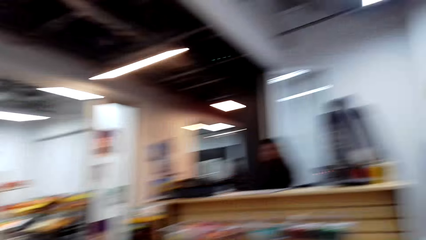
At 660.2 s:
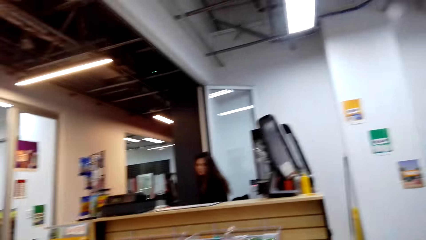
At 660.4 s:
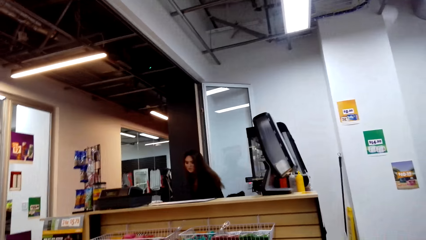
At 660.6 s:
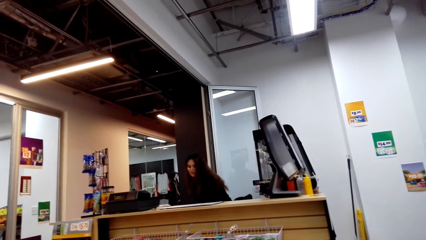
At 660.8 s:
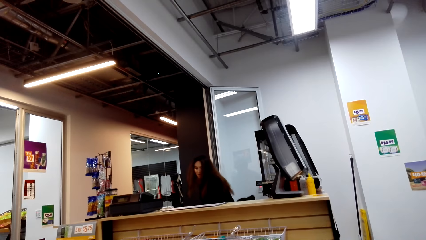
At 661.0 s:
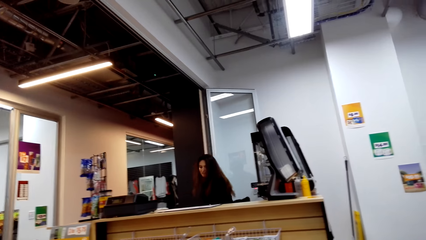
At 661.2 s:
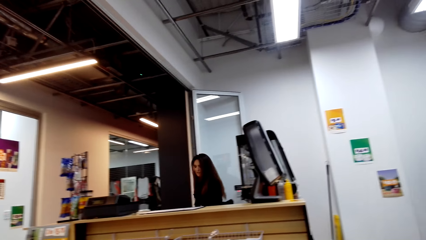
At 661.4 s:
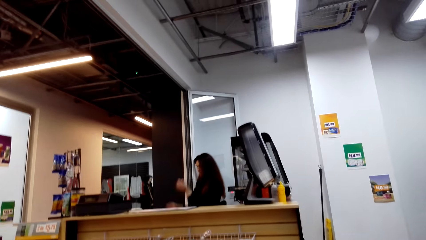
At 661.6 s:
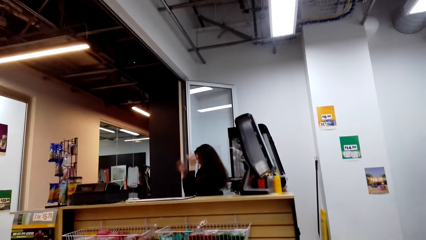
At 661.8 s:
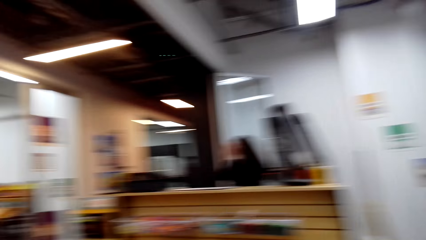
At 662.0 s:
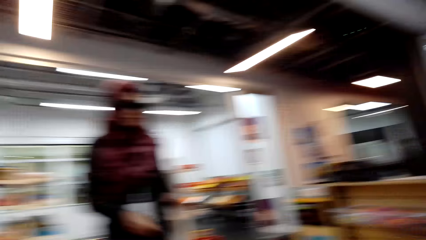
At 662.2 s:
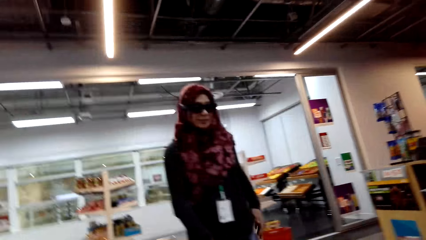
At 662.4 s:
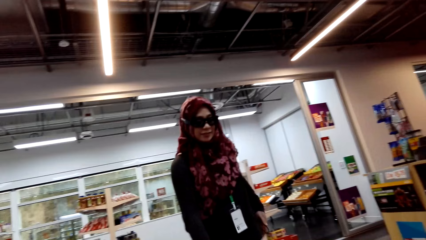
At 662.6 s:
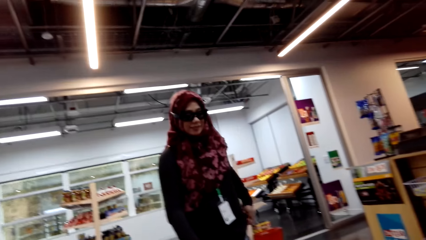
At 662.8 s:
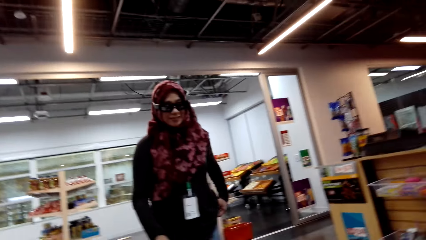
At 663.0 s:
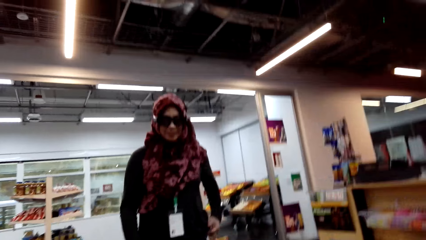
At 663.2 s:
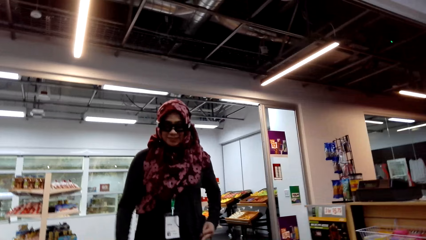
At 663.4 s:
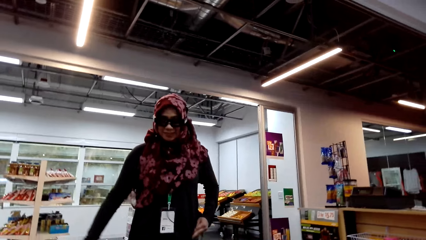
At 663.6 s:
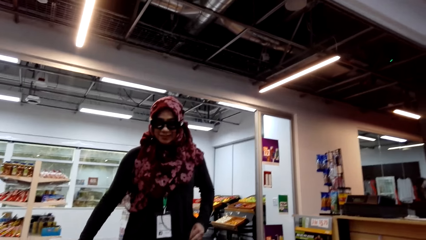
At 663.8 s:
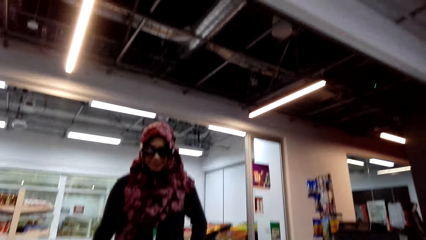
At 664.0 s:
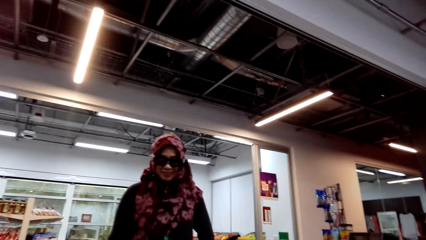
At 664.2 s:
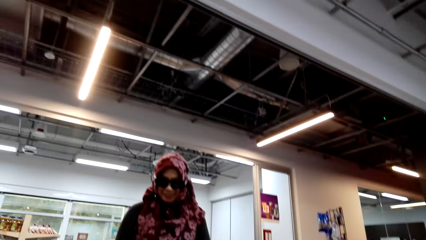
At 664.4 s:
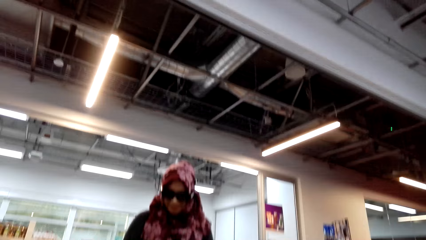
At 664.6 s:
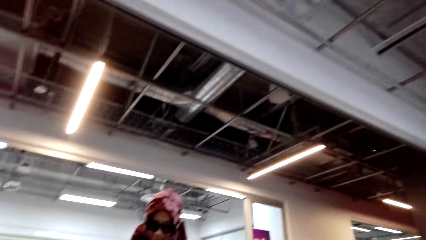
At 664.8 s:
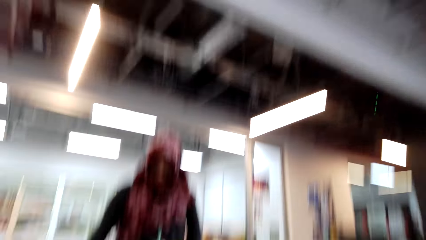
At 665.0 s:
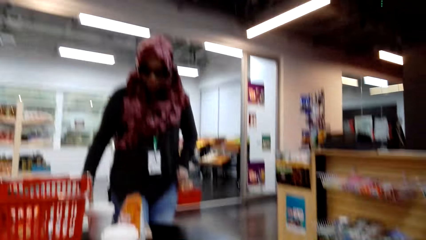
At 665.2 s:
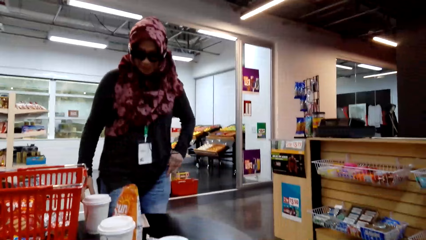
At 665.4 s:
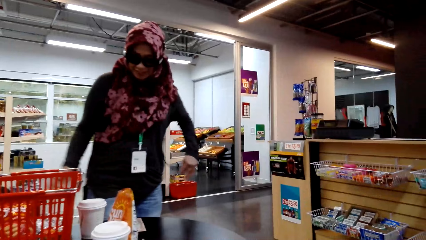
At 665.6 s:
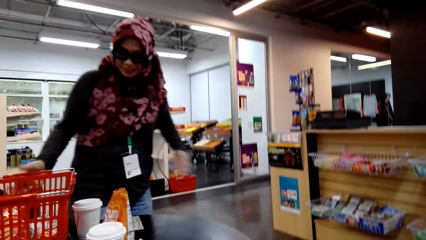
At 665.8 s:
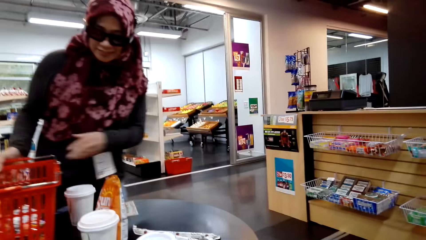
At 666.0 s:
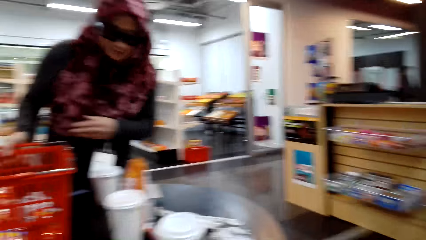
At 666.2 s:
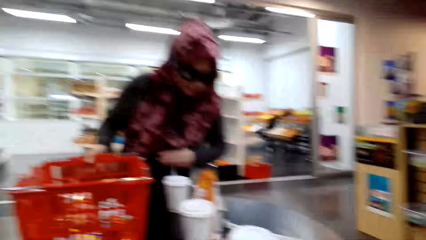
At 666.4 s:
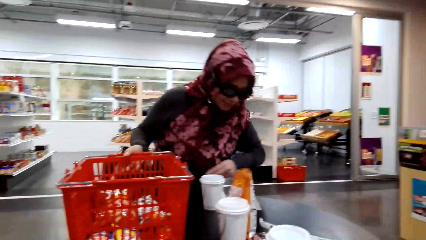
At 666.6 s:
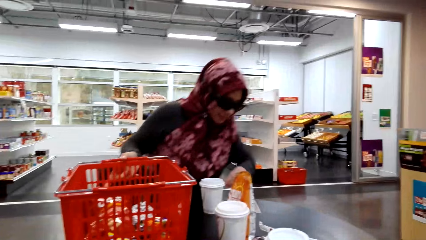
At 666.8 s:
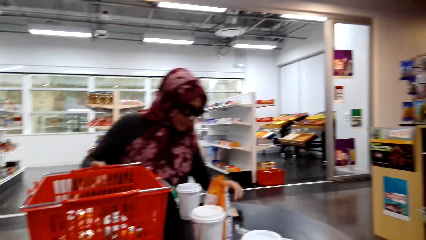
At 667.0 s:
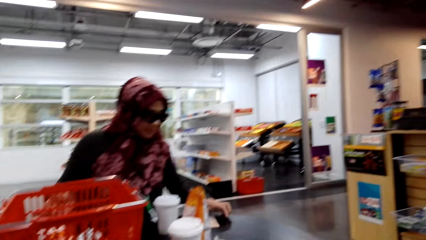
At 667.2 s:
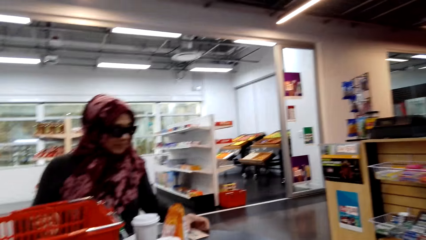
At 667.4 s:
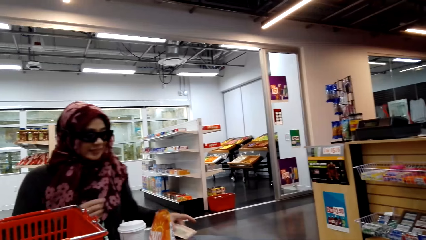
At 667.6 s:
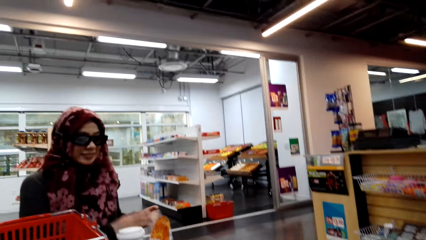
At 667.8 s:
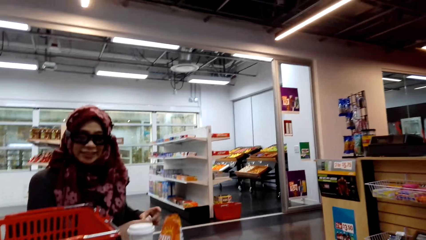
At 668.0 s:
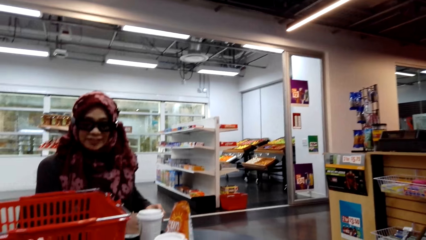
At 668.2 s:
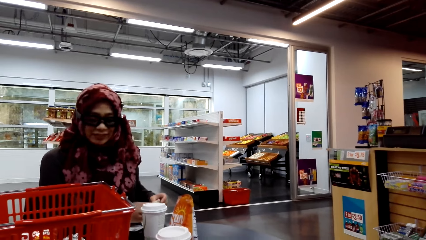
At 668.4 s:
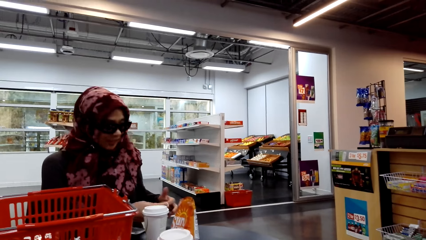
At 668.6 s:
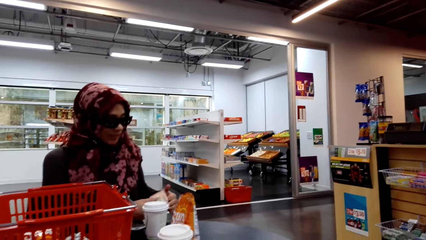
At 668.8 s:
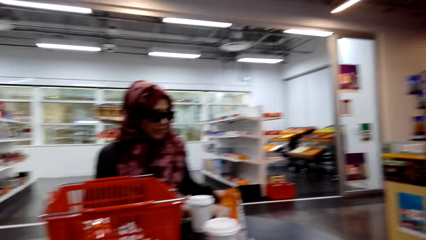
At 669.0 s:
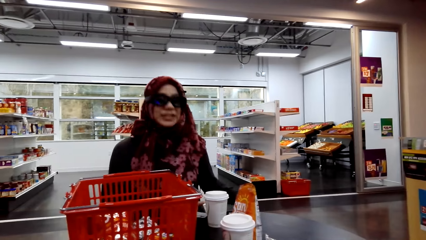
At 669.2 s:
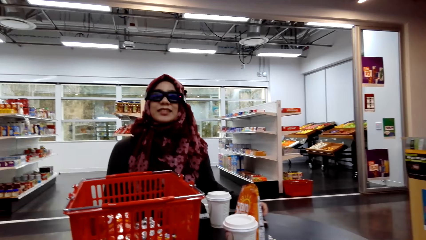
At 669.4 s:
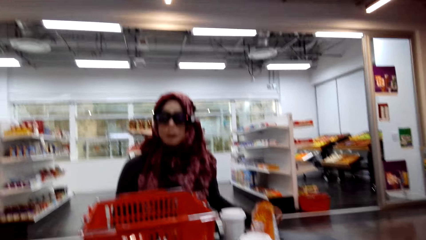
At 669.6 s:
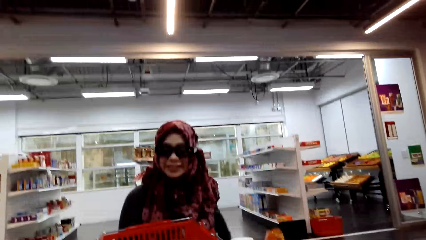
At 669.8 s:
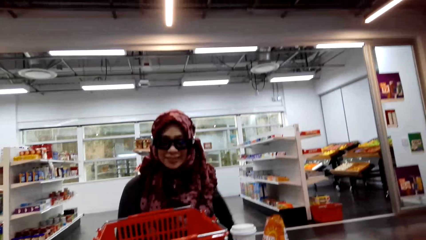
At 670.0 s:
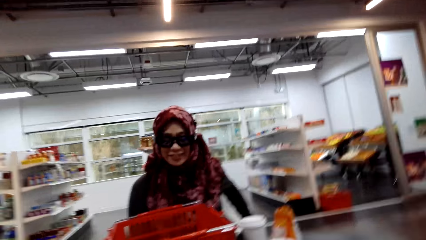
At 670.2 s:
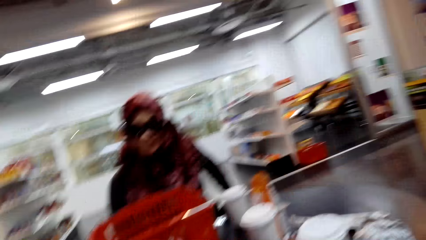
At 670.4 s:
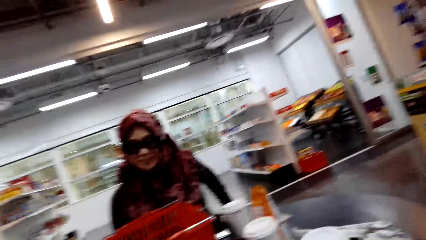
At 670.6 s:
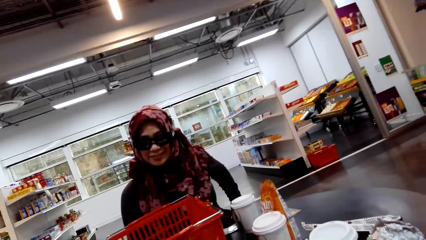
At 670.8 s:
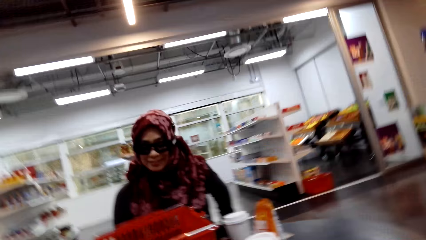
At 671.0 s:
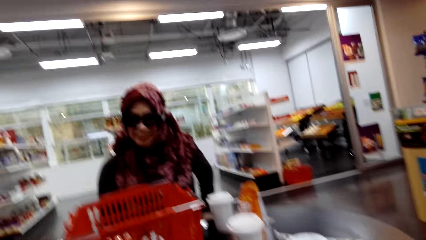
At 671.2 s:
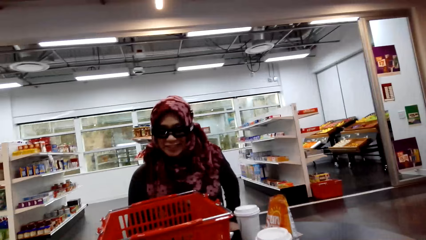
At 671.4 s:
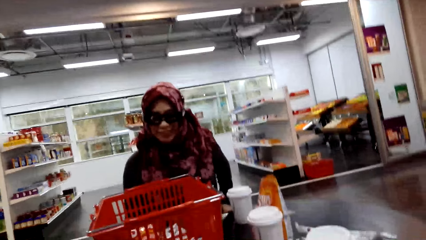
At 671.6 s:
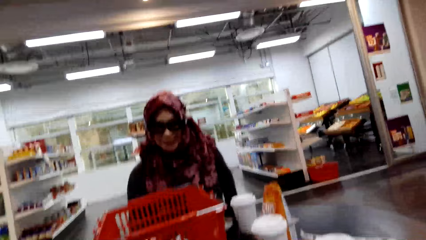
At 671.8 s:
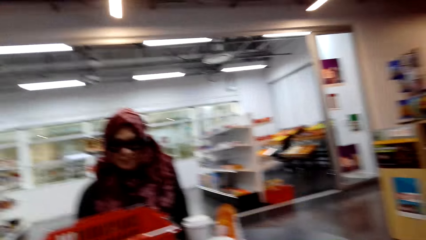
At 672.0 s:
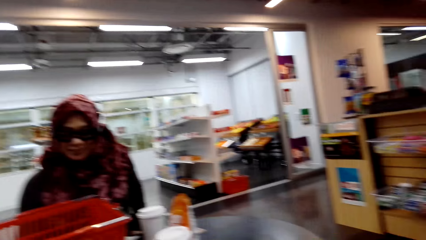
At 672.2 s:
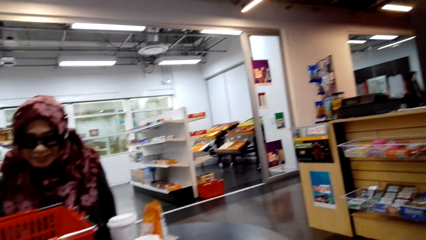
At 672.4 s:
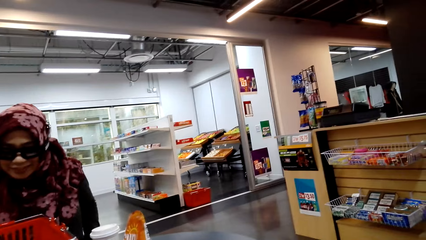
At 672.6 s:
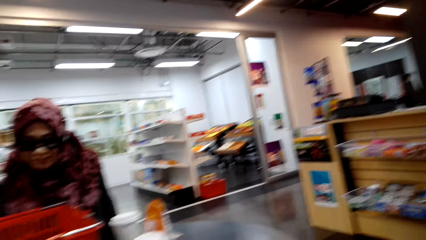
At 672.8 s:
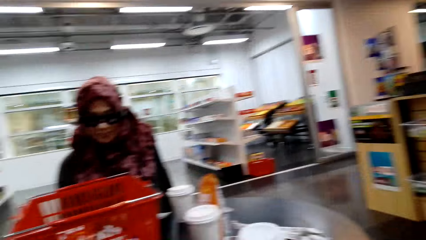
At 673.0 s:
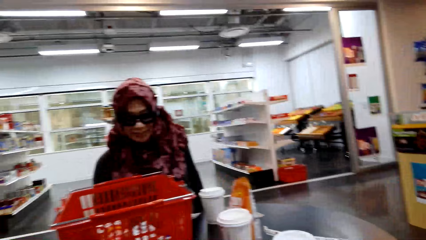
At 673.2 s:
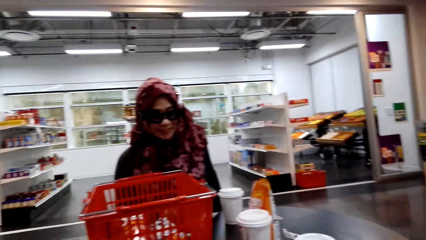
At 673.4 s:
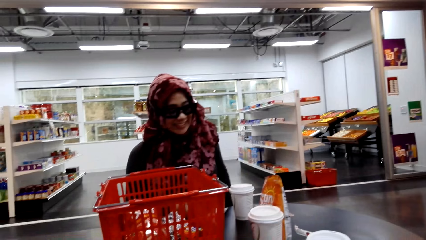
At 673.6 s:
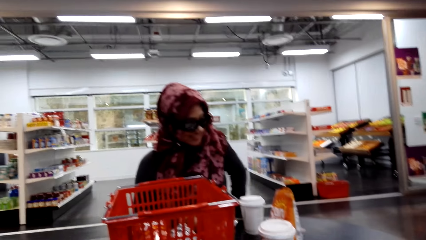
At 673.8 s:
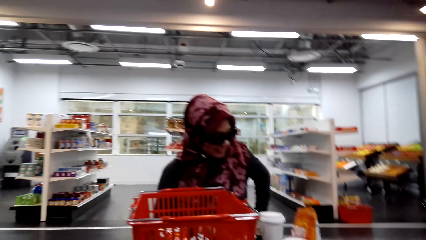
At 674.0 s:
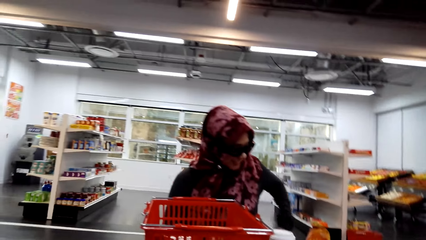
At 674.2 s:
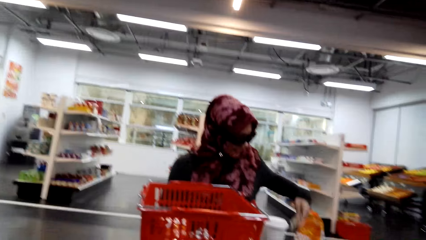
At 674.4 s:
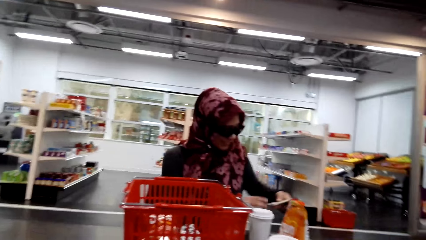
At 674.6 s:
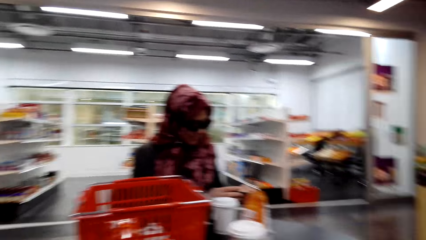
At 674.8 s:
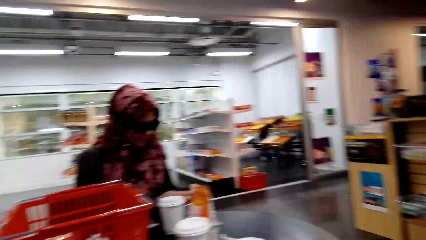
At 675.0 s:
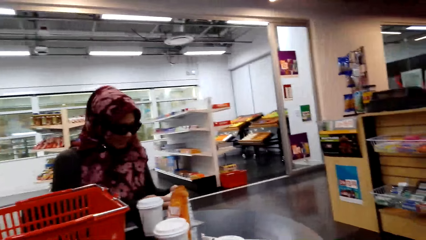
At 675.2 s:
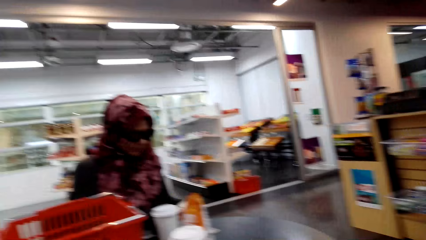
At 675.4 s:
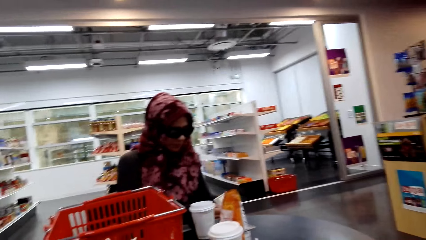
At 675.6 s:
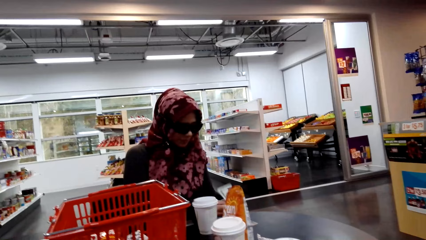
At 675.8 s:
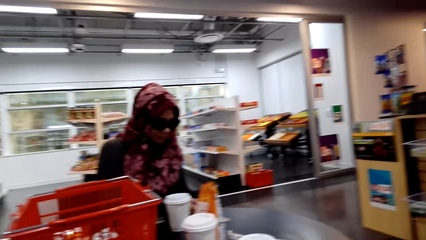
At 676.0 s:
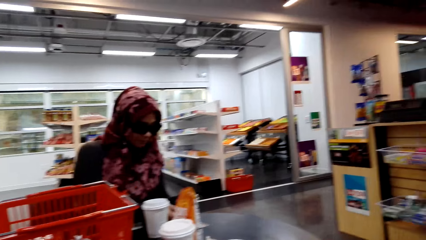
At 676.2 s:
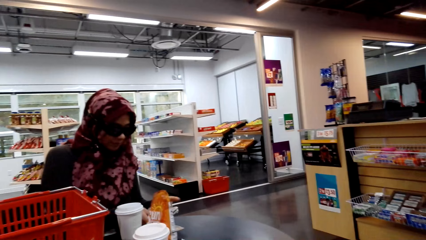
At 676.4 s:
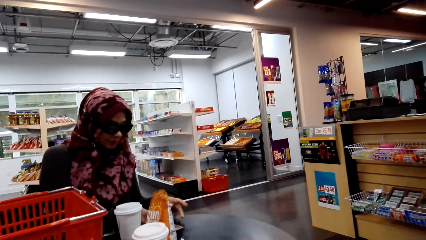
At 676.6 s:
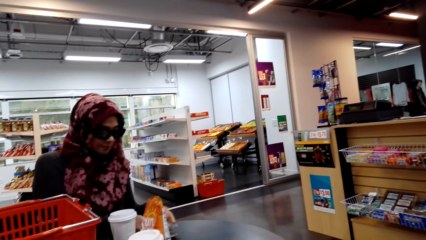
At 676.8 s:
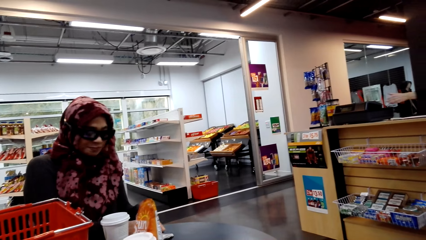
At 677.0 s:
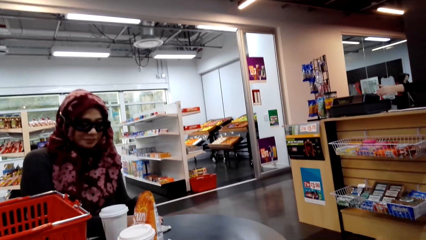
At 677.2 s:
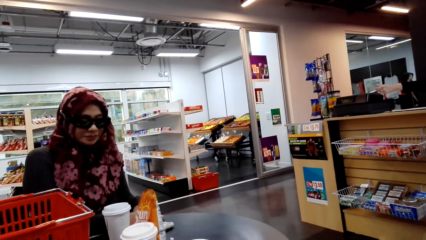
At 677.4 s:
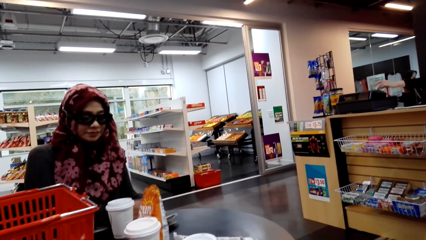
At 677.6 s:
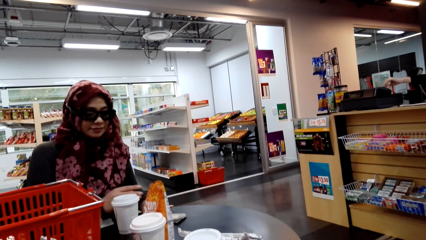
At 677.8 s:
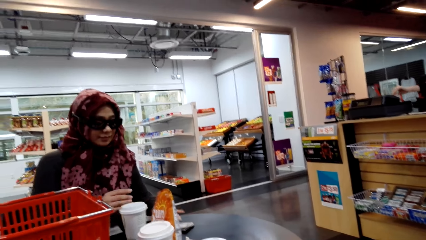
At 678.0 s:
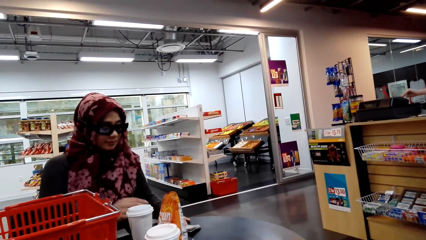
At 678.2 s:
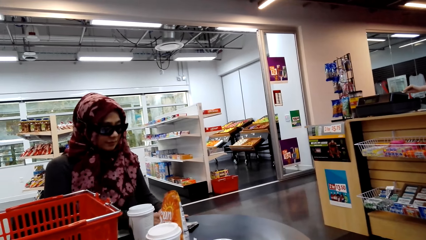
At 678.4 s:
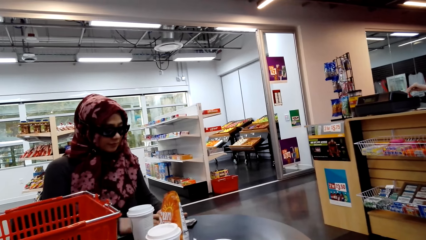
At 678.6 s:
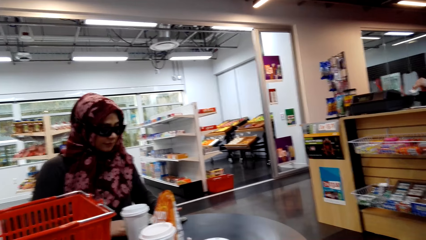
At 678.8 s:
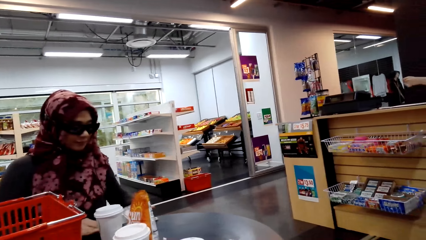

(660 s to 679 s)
A woman puts the bucket on the table. The woman converses with the camera wearer. The camera wearer looks at the woman. They converse with the woman. The woman pushes the shopping bucket on top of the table. The woman converses with the camera wearer. The camera wearer converses with the woman. They look at the woman.
